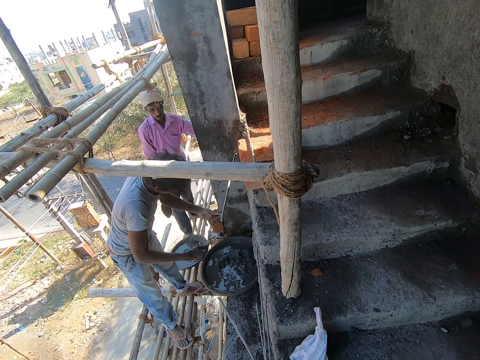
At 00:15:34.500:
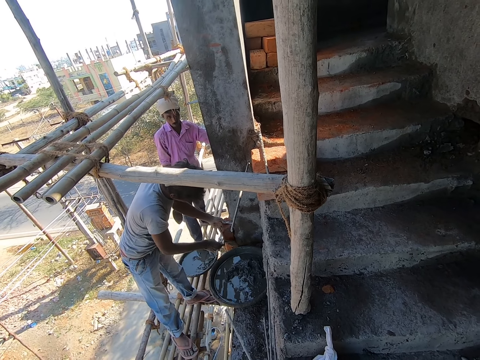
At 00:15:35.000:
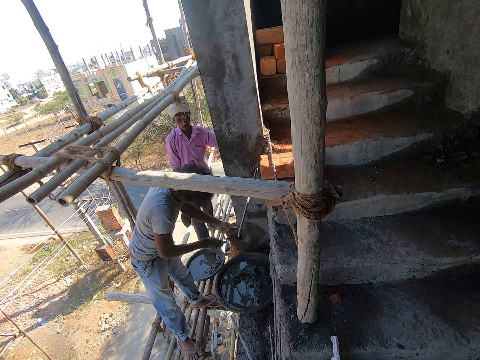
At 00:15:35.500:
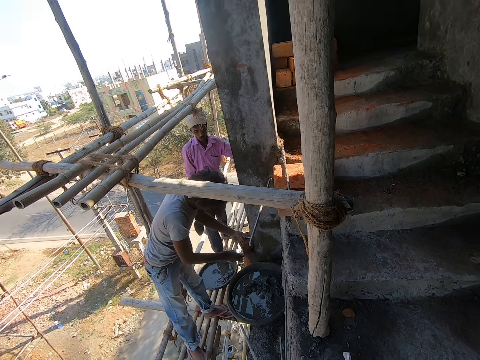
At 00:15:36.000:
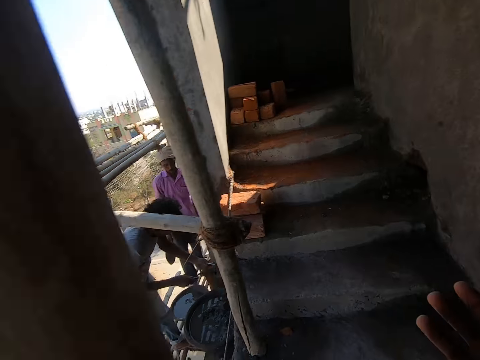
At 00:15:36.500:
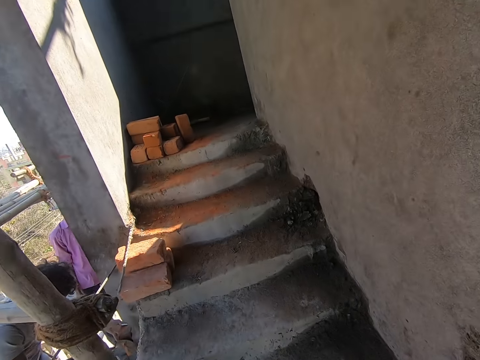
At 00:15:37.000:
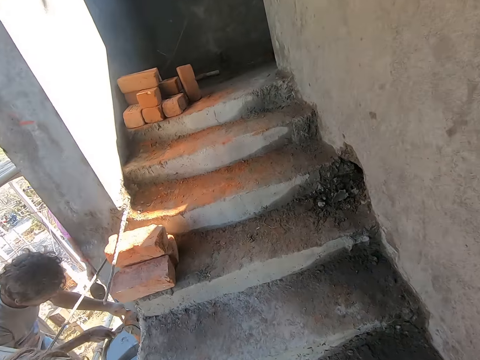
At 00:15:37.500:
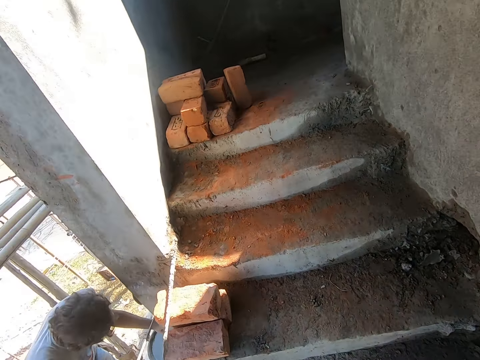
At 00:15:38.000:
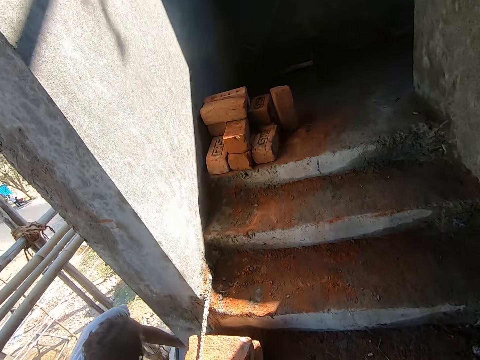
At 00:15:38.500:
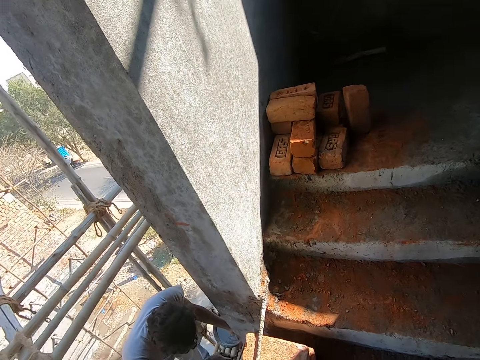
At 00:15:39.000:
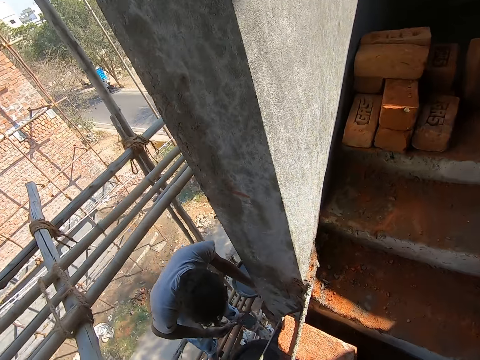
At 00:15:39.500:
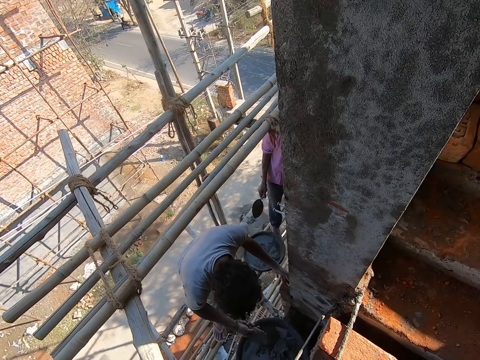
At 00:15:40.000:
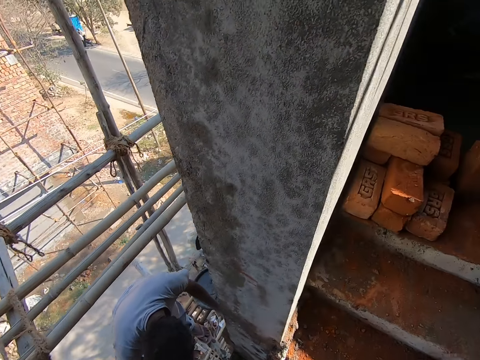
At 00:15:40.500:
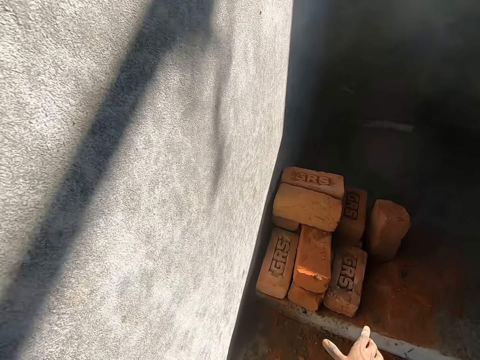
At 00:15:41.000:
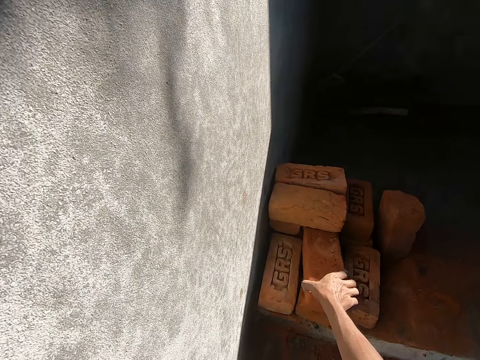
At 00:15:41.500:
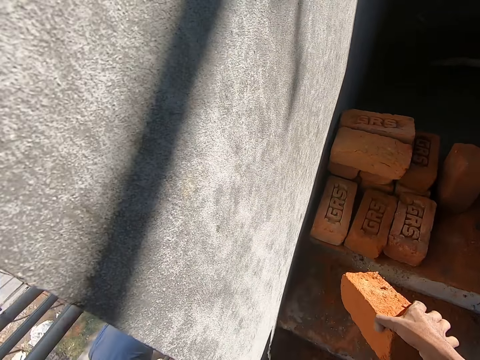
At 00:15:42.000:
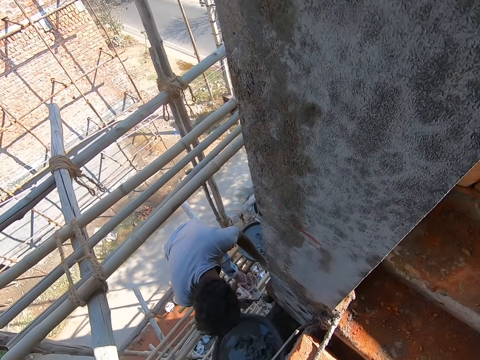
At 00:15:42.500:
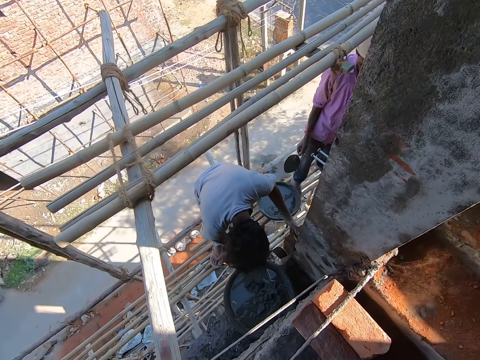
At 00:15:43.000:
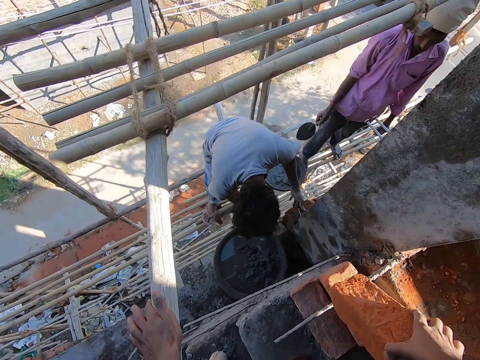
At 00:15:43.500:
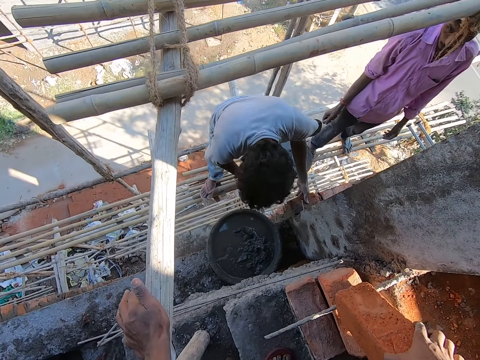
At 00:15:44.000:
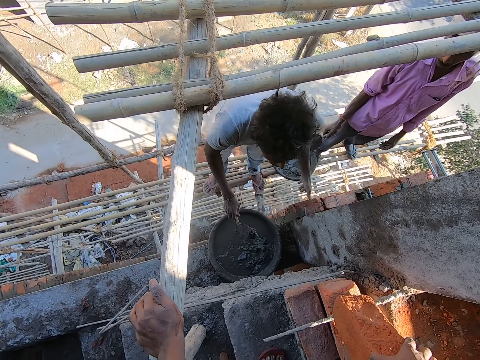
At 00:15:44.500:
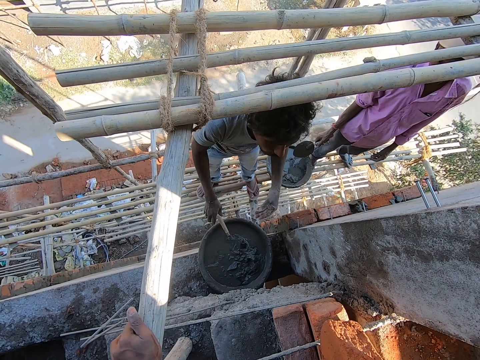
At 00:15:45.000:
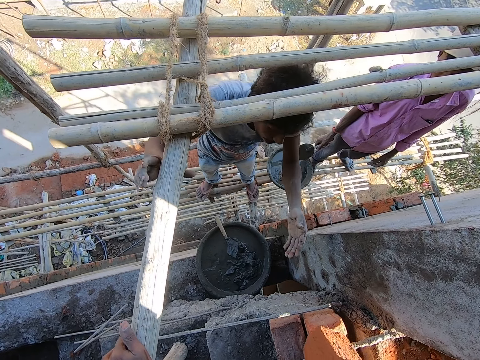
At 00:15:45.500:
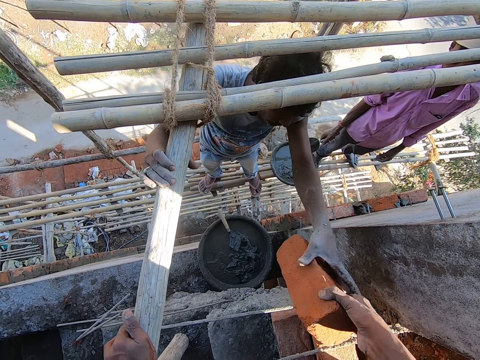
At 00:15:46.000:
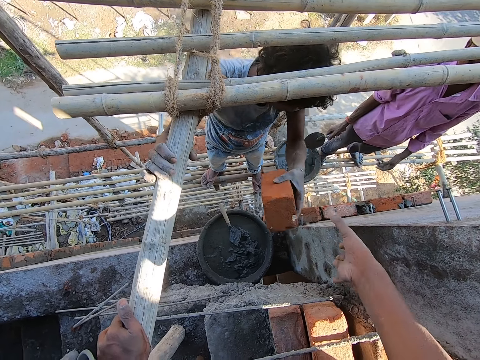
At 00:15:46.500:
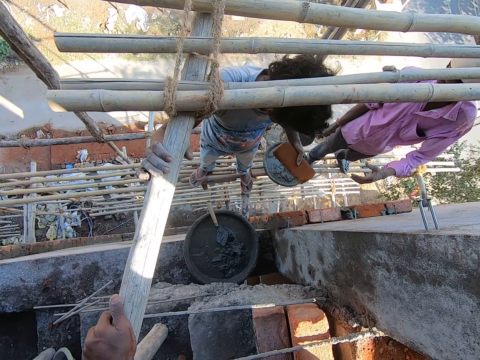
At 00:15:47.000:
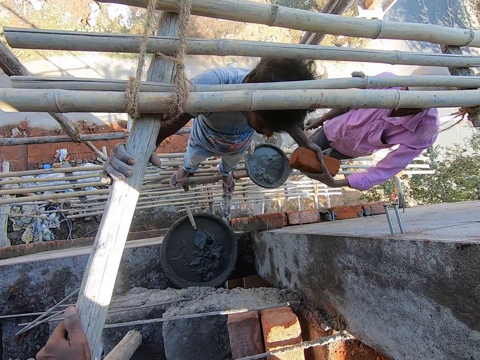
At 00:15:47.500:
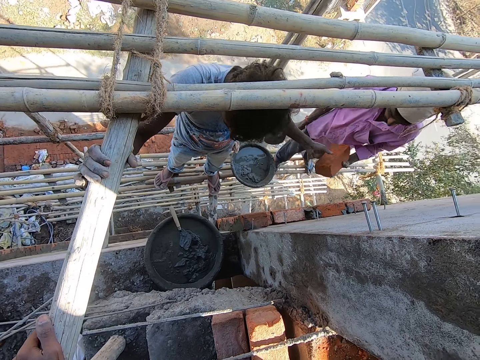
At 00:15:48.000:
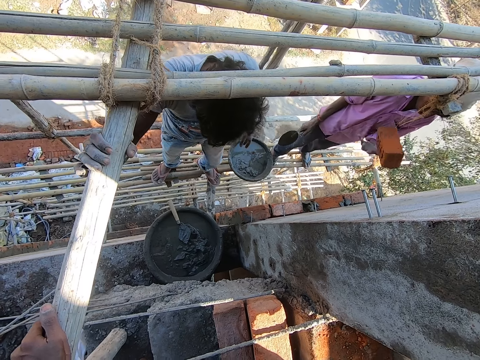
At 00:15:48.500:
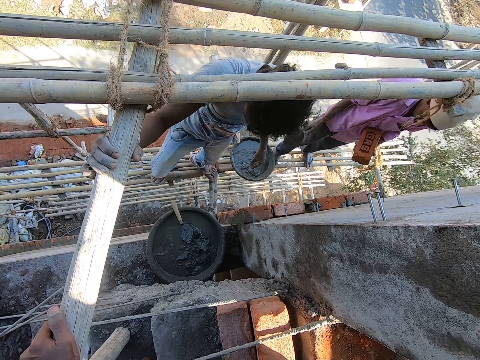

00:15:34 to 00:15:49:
A man smoothens mortar on the brick trowel onto the wall. The camera wearer climbs up the stairs. He picks up a brick from the ground with his right hand. He interacts with the man. He holds the scaffold with his left hand. The man drops the brick trowel in his right hand into the aluminum bowl on the ground. The man collects the brick from the camera wearer with his left hand. Another man collects the brick from the first man with his left hand.

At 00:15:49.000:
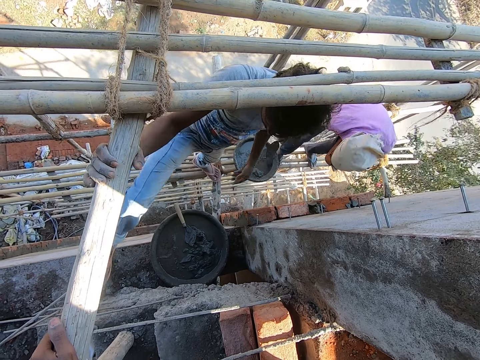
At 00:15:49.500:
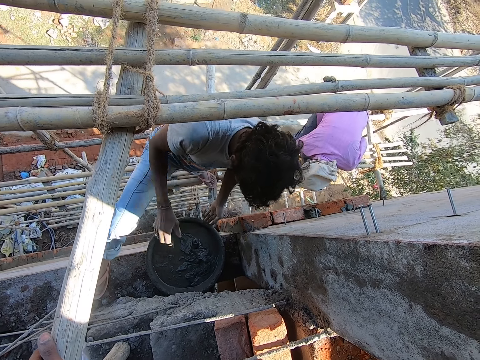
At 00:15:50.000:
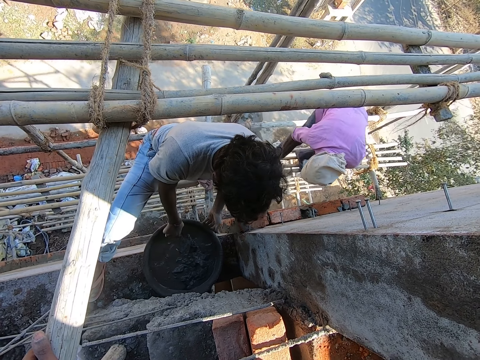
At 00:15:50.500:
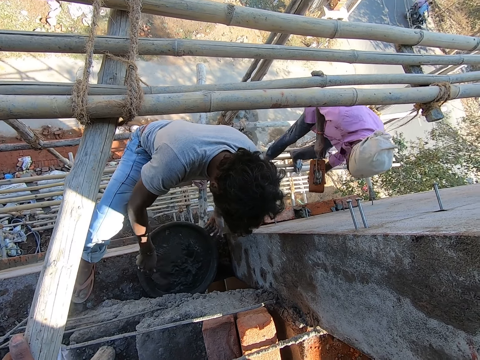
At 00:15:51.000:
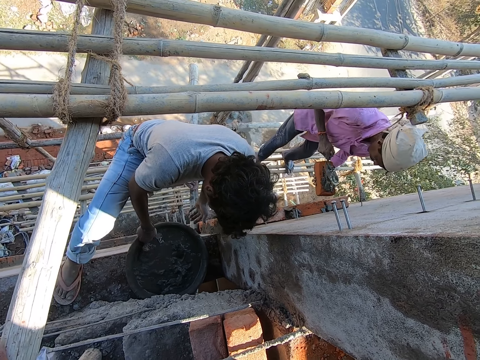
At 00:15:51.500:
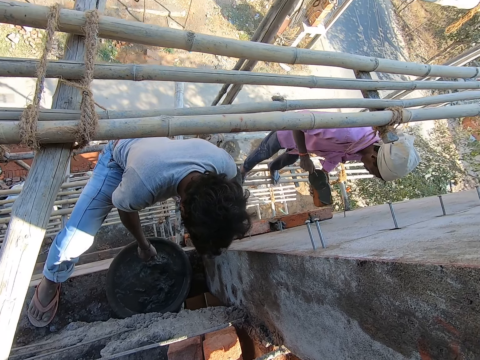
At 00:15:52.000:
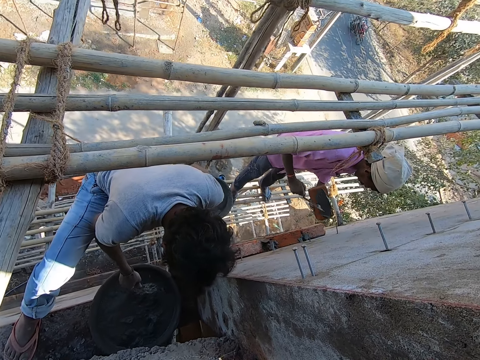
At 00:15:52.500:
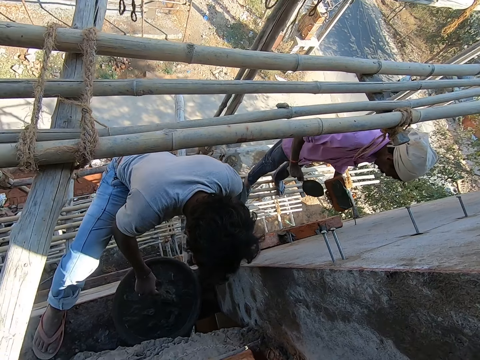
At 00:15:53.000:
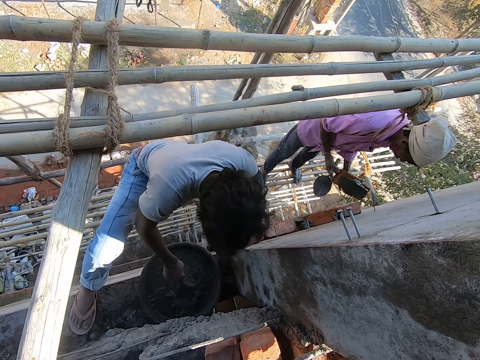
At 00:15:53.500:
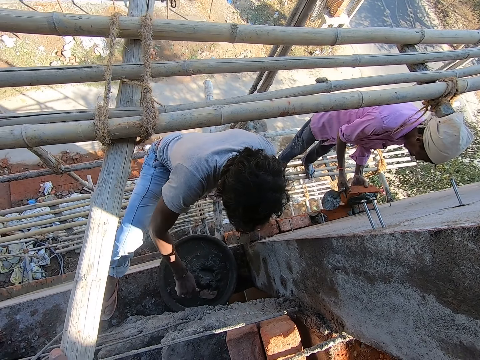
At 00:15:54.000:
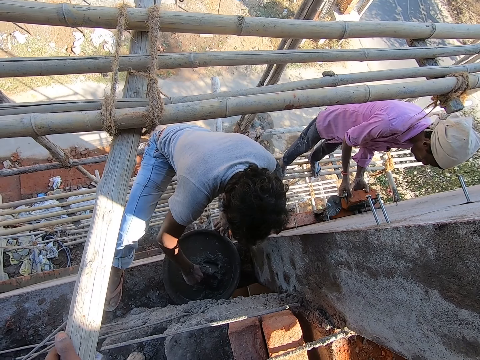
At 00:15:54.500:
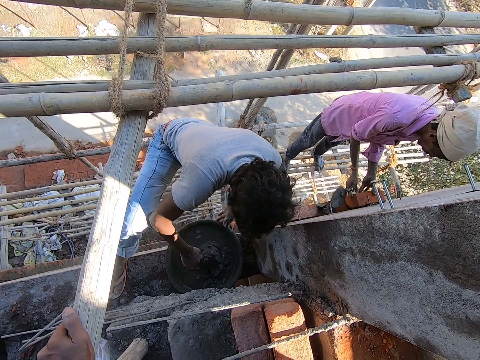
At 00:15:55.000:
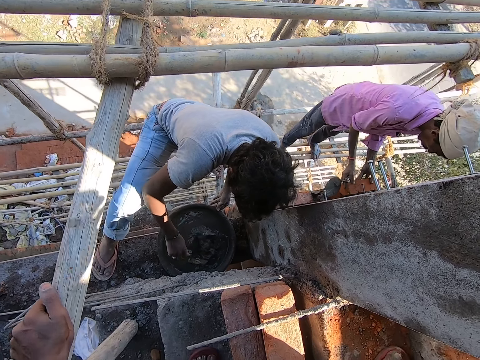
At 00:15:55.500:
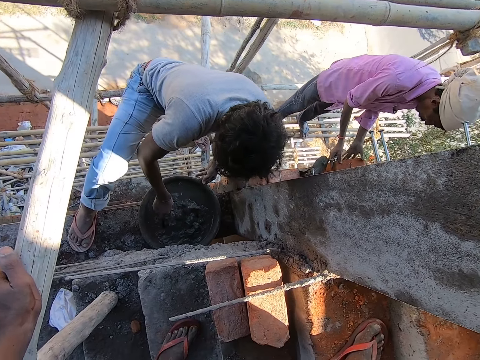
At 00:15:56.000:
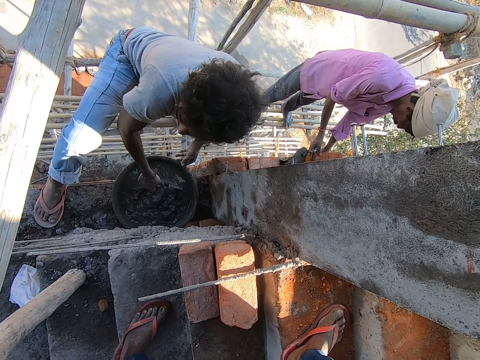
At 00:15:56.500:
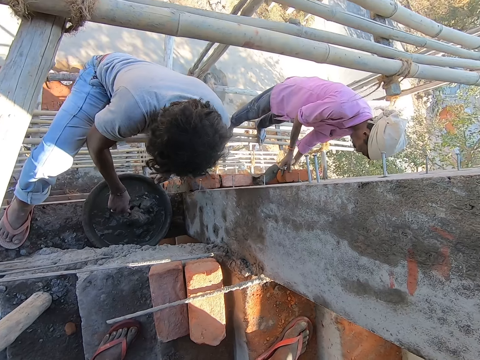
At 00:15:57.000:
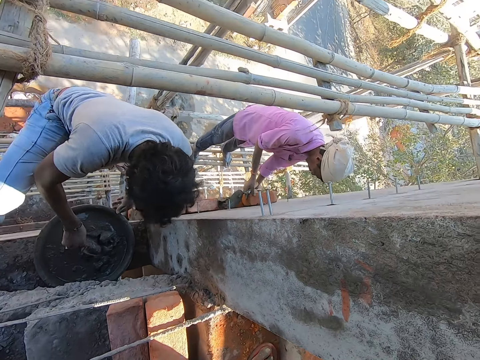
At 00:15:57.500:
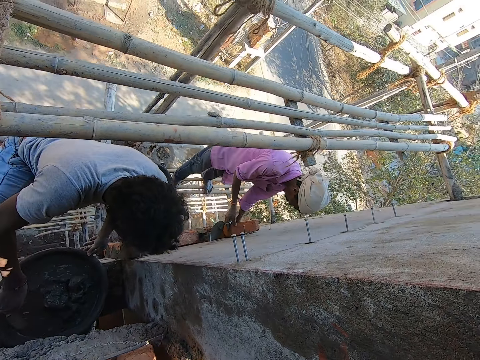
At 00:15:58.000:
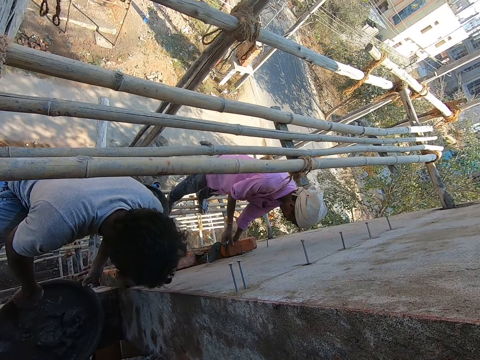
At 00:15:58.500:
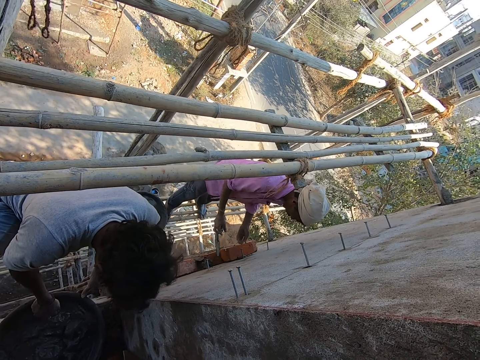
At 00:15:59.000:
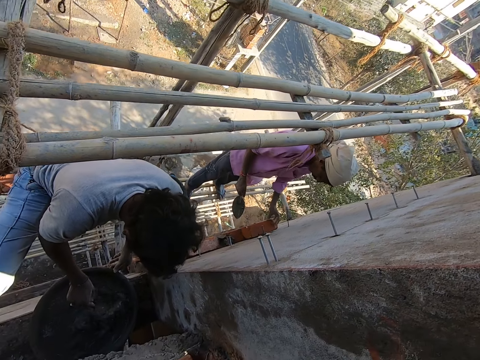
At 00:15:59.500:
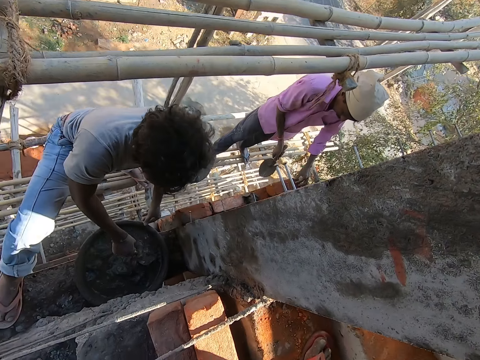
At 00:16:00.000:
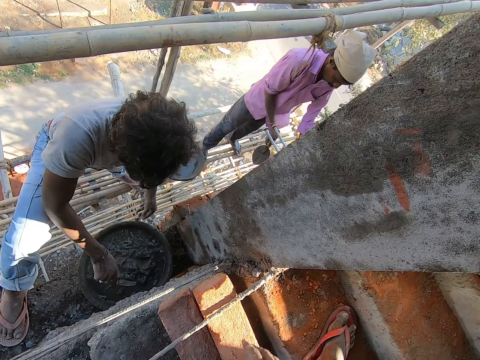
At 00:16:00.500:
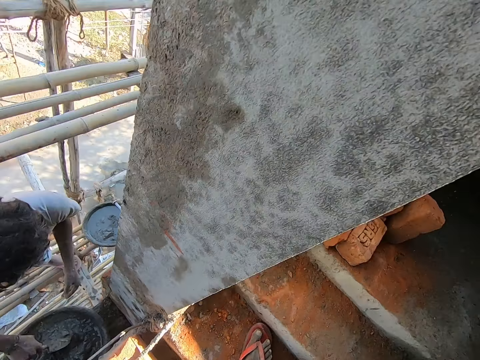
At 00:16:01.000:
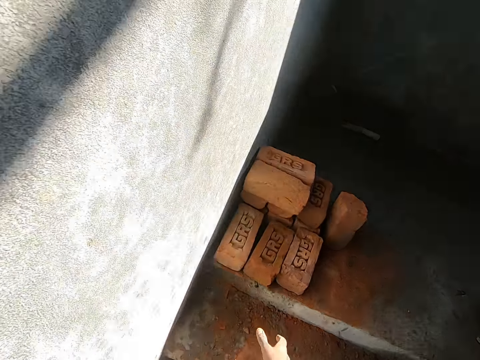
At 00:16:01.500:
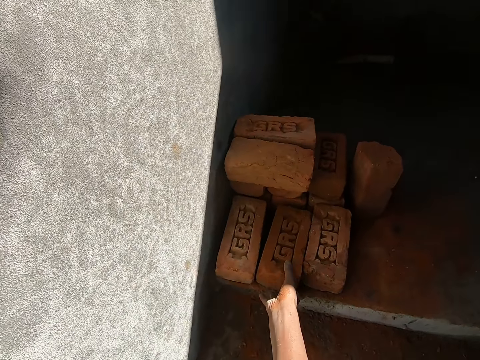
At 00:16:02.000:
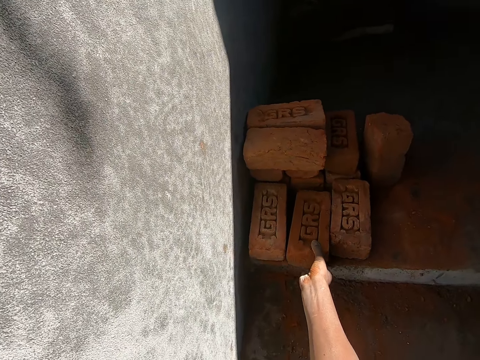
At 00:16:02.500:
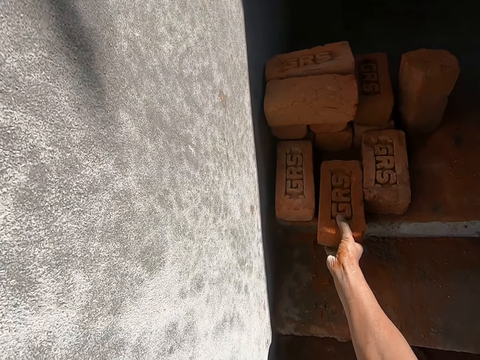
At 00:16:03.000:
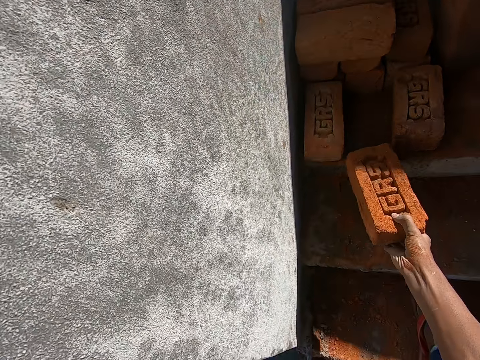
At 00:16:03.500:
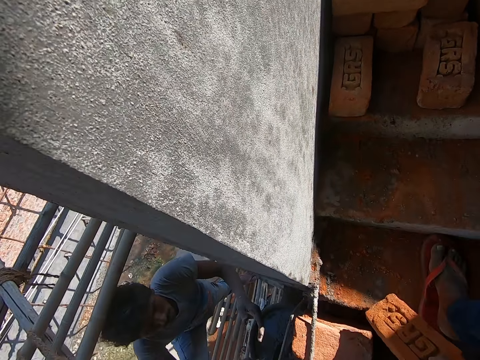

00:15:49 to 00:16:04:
A man places his right leg onto the ground. Another man scoops mortar from the aluminum bowl on the scaffold with the brick trowel in his right hand. The camera wearer stands by the building. The first man holds the aluminum bowl on the ground with his left hand and picks up the brick trowel from the aluminum bowl on the ground with his right hand. The other man smoothens the mortar in the brick trowel onto the brick in his left hand. The first man mixes the cement with the water in the aluminum bowl on the ground with the brick trowel in his right hand. The other man holds the brick in his left hand with both hands. The first man places the brick in both hands onto the wall. The camera wearer picks up a brick from the ground with his right hand.
